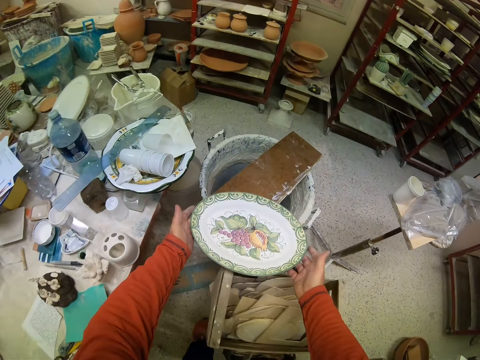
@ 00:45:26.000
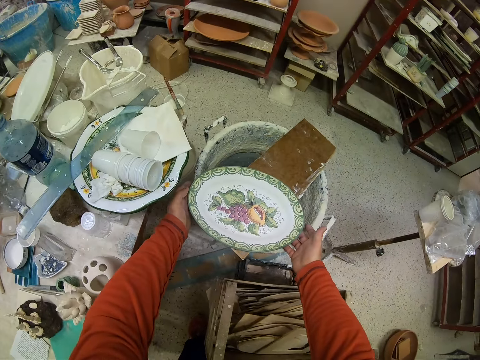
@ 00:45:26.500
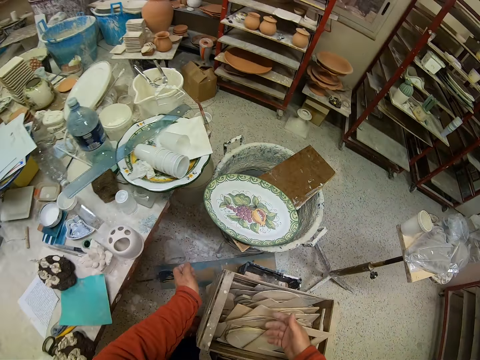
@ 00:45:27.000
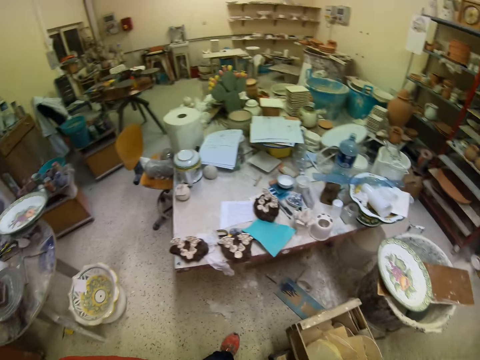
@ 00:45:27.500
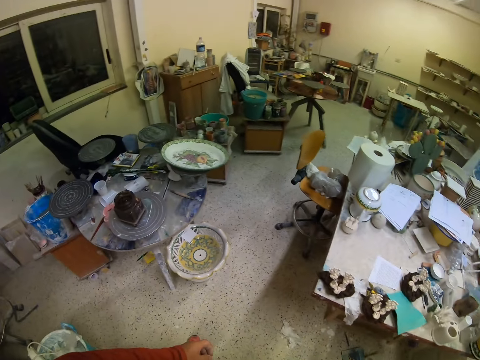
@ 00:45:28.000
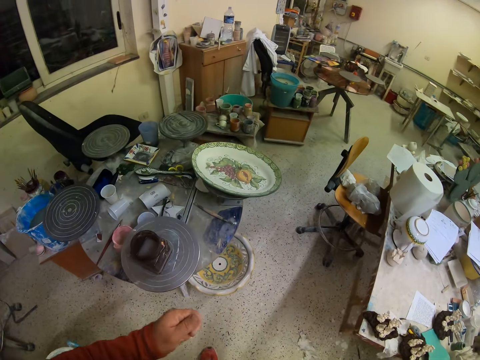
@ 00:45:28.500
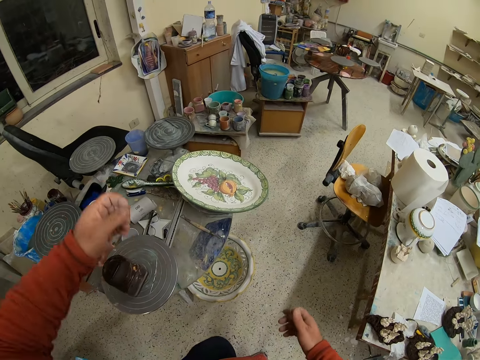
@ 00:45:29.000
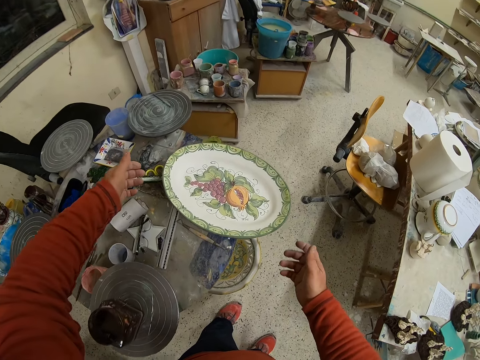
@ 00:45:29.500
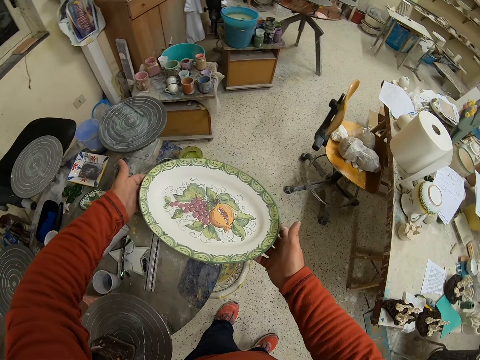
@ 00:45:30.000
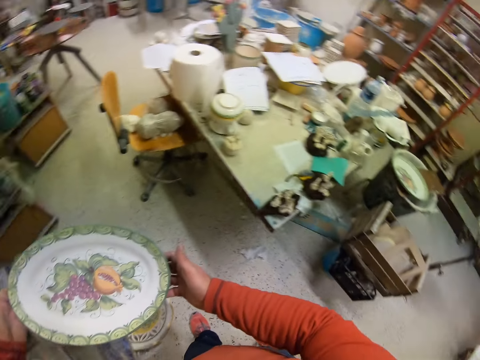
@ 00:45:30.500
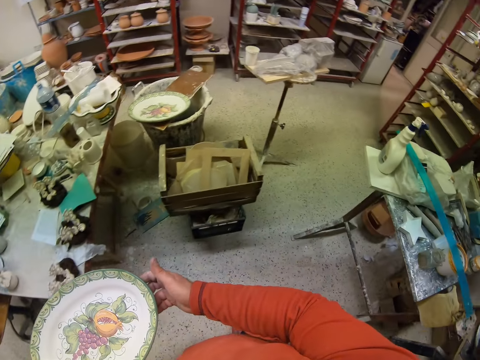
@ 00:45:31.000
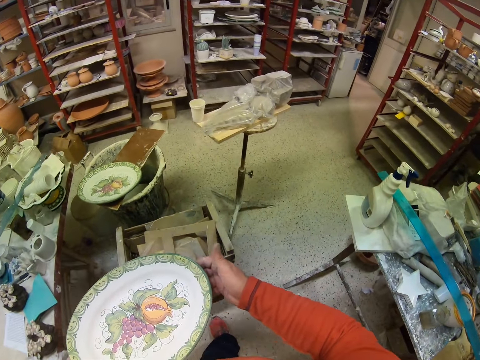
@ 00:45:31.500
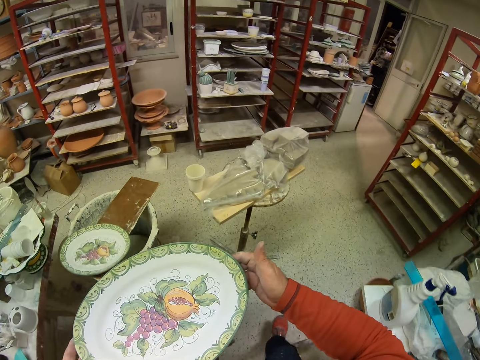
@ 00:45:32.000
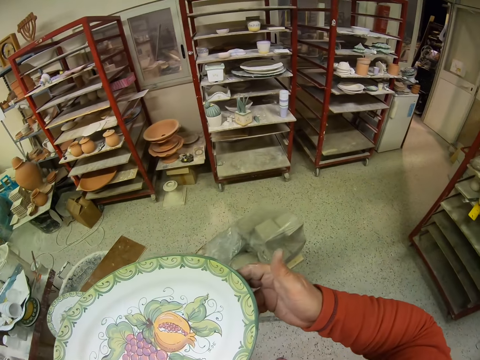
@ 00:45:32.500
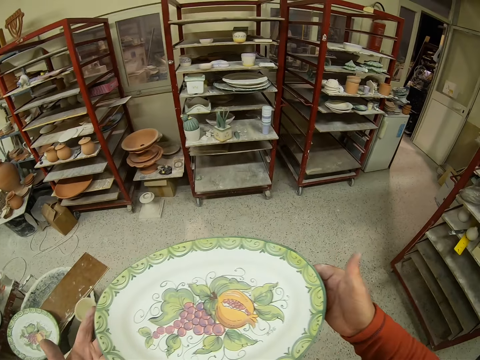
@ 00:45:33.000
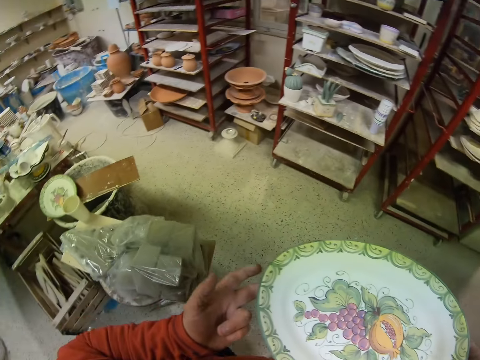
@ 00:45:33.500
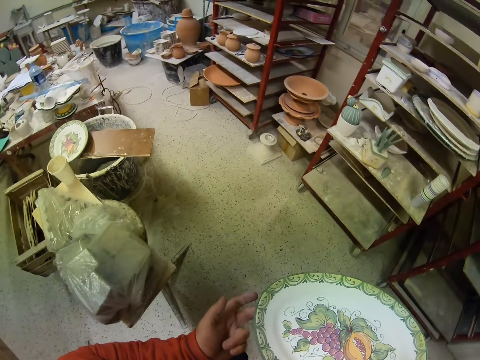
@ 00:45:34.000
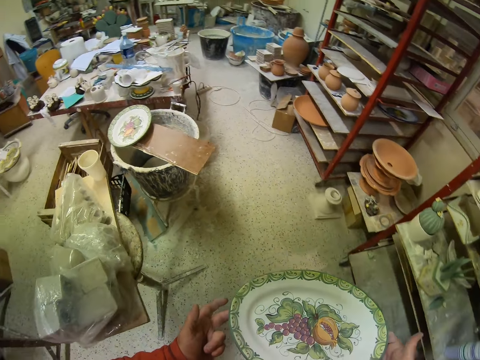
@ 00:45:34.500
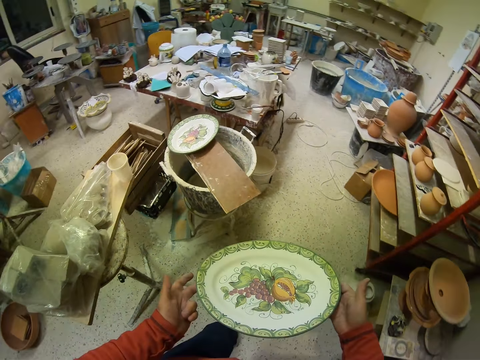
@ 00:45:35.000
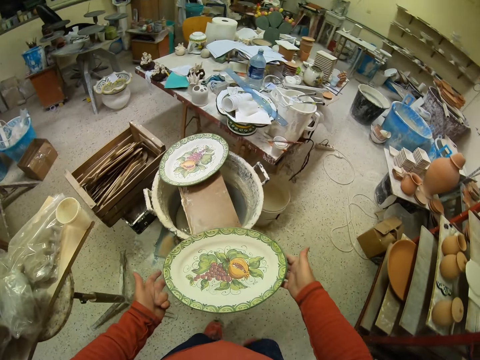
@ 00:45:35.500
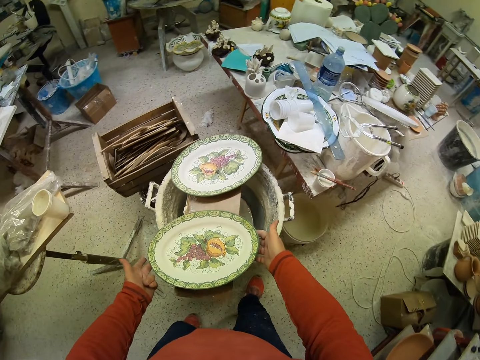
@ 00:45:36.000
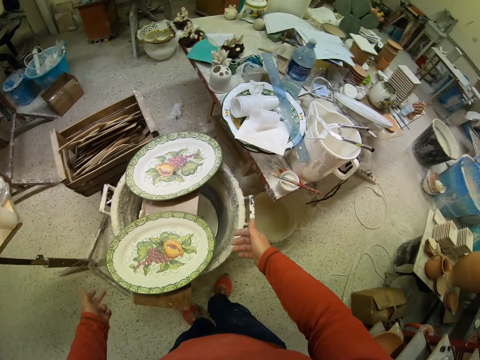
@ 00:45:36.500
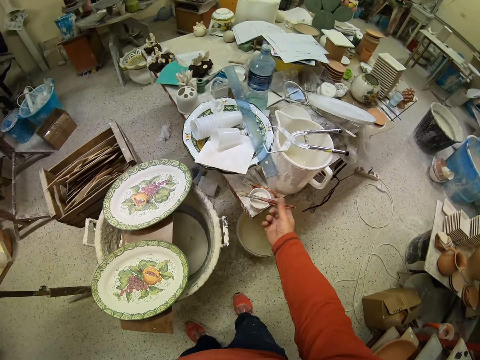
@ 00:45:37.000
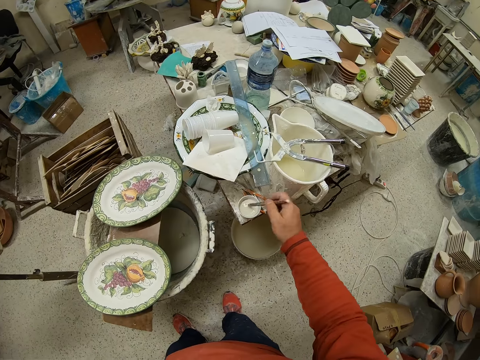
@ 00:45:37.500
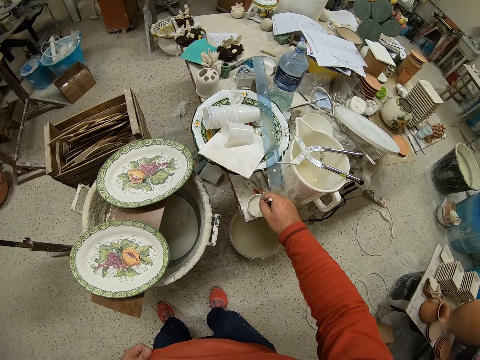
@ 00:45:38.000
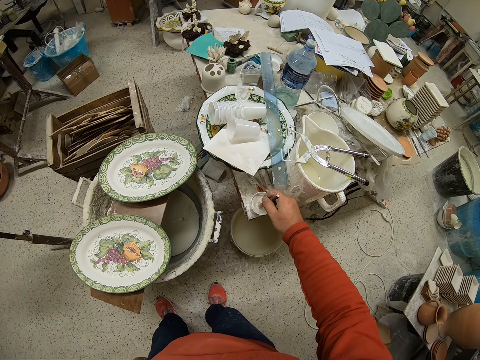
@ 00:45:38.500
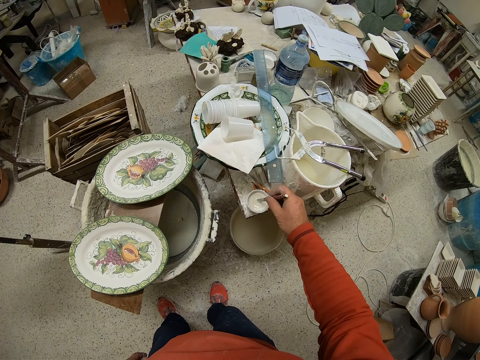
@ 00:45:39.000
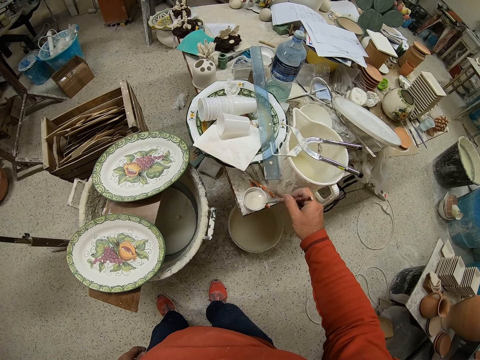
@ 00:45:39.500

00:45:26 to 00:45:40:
The camera wearer puts the tray on the wood. They pick the tray. They put the tray on the wood. They pick a brush. They dip the brush in a paint.

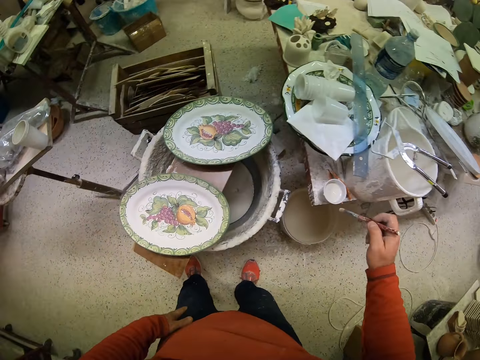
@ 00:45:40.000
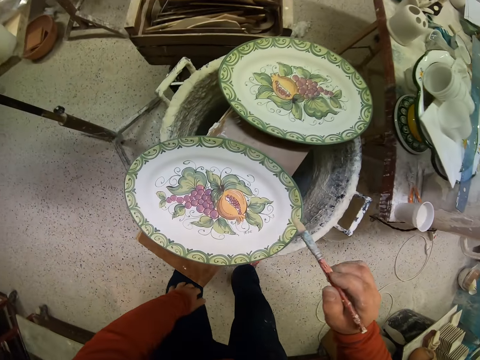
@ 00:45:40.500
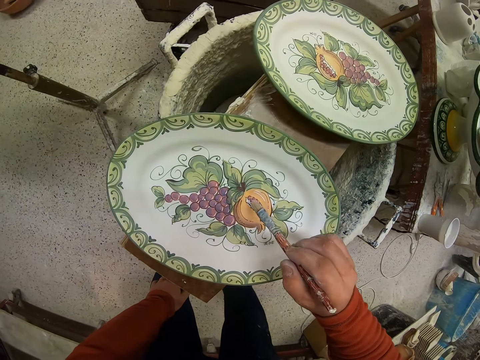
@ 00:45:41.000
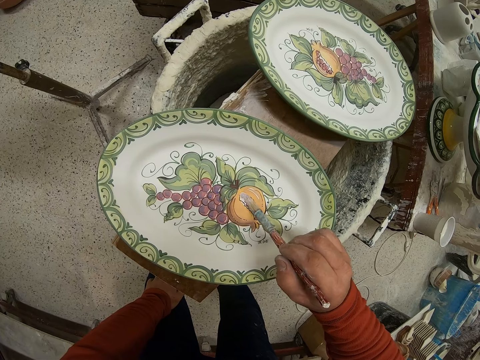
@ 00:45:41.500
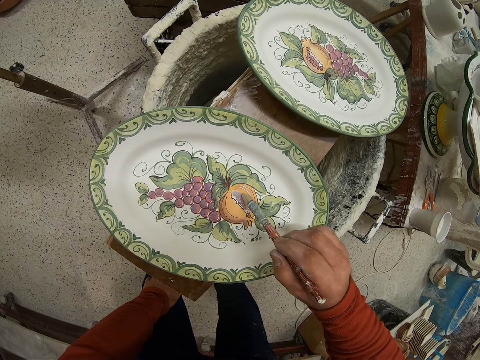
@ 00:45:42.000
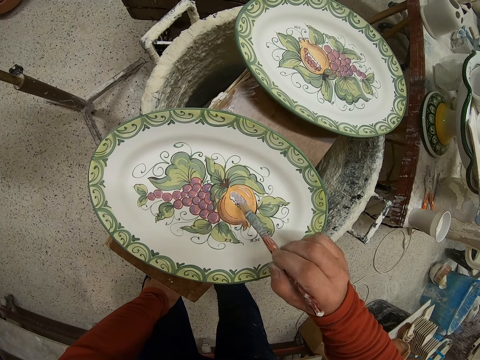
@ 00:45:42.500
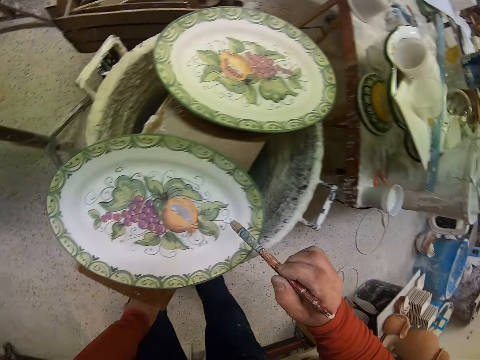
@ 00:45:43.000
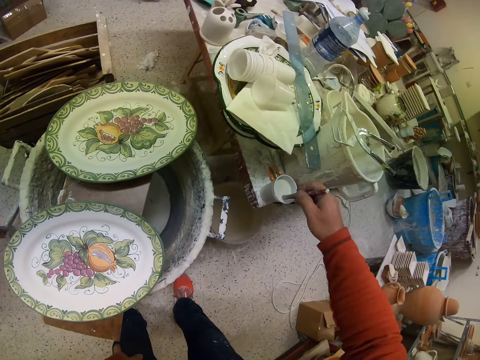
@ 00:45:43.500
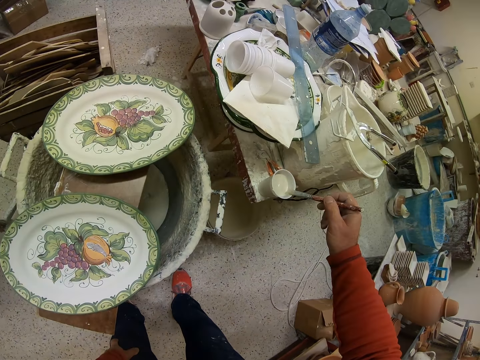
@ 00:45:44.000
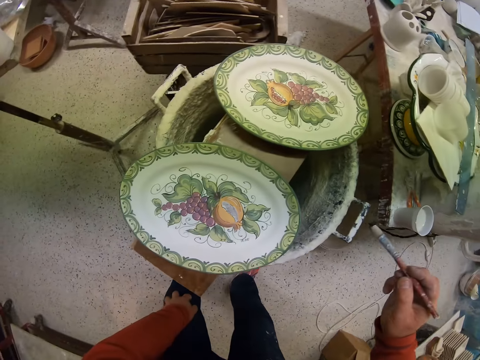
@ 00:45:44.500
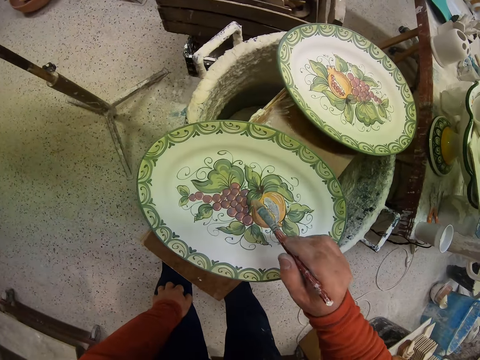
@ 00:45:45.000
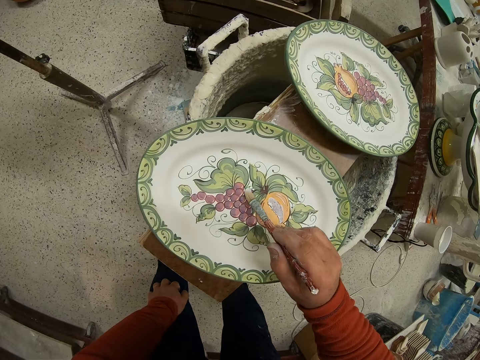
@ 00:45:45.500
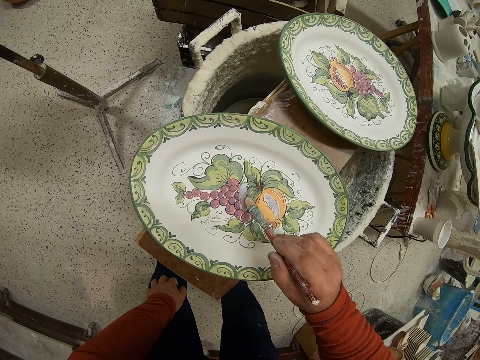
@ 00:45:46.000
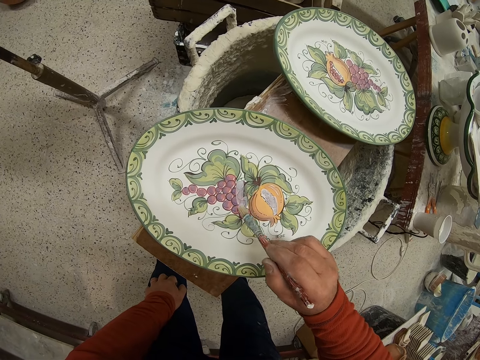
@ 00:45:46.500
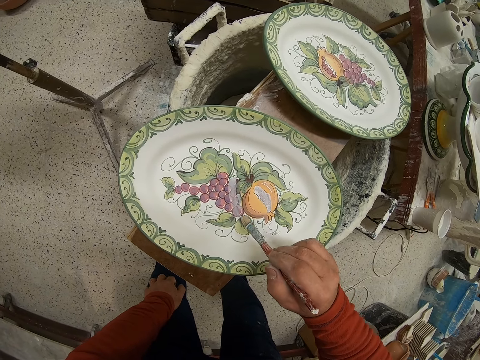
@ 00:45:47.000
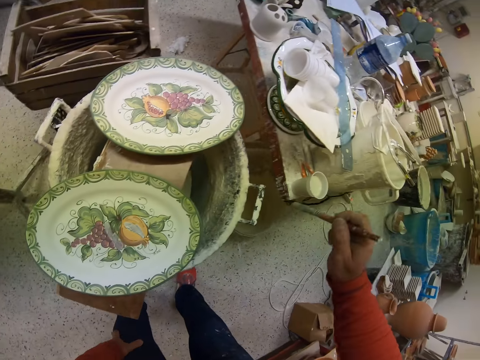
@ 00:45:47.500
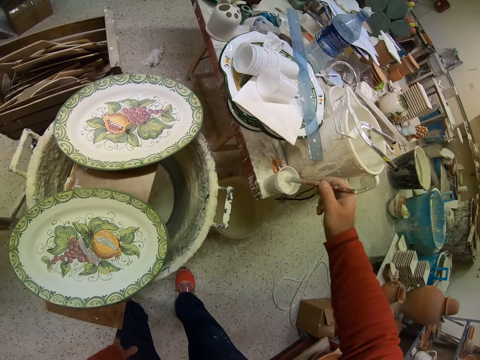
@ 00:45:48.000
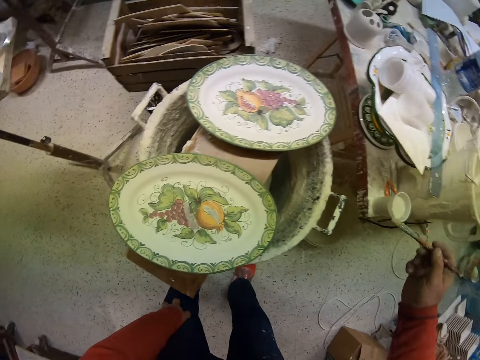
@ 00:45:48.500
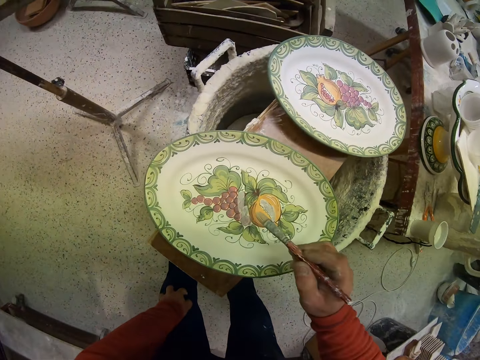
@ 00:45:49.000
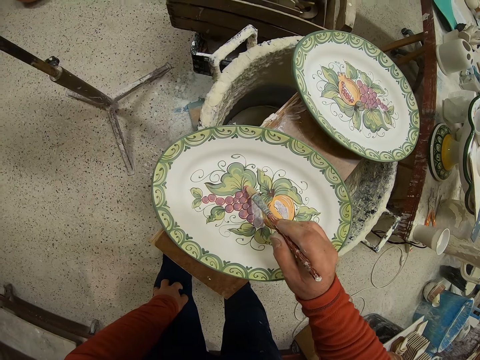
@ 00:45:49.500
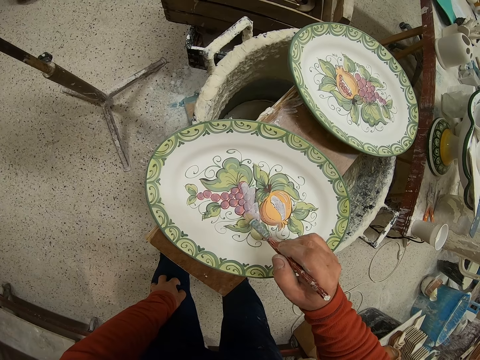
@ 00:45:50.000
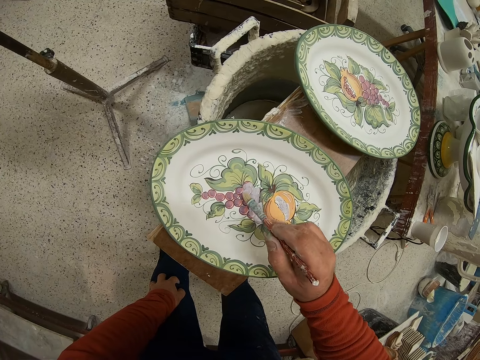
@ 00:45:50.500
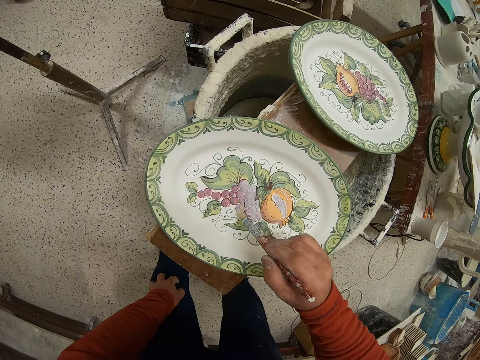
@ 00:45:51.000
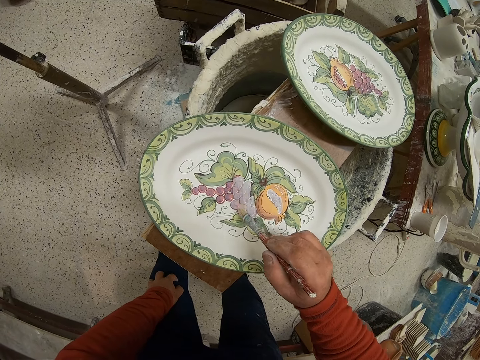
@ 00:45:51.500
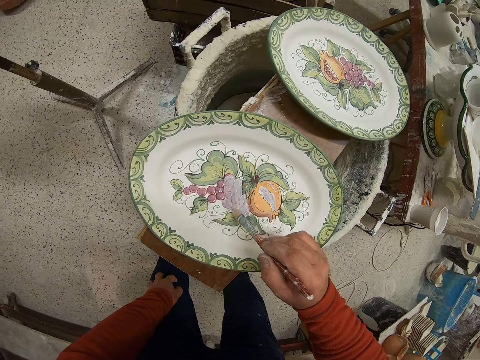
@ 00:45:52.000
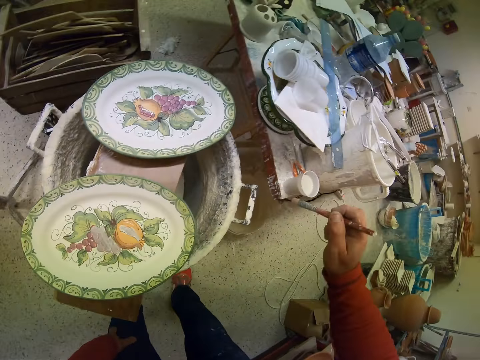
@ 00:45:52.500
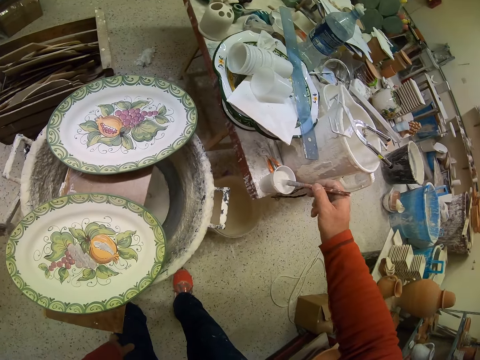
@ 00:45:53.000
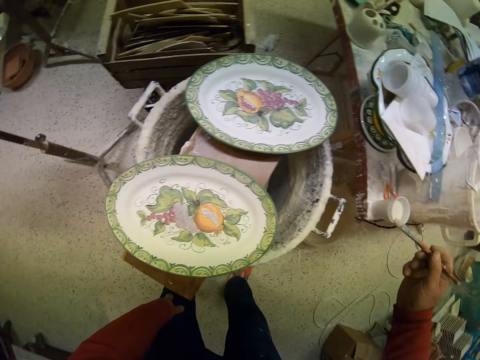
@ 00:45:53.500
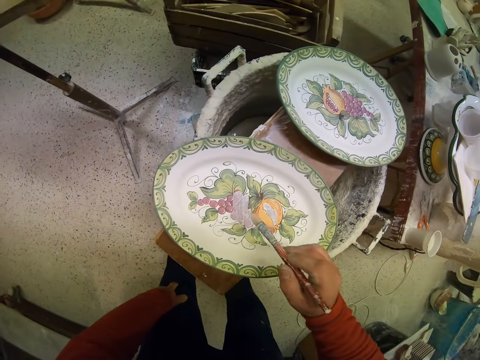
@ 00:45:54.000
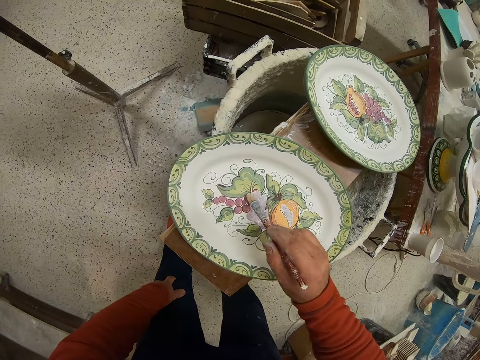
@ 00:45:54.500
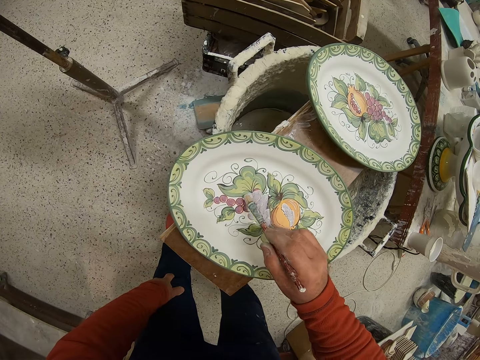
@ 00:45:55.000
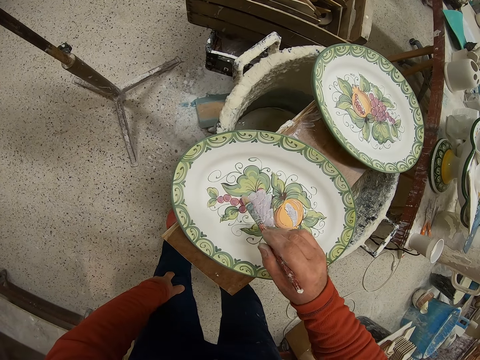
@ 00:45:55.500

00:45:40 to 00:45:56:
The camera wearer paints a tray. They dip a brush in the paint. They paint the tray. They dip the brush in the paint. They paint the tray. They dip the brush in the paint. They paint the tray.
